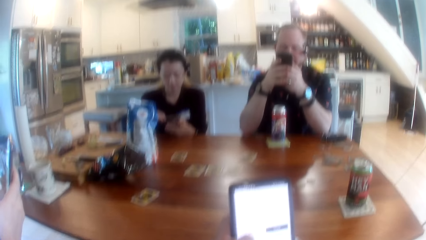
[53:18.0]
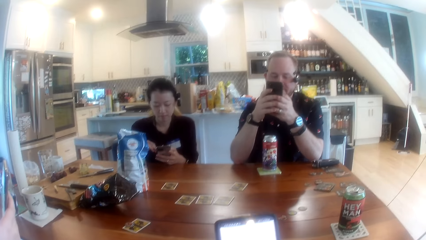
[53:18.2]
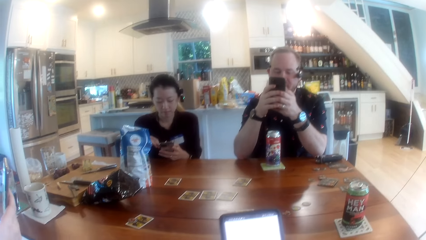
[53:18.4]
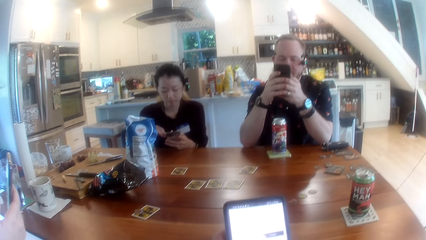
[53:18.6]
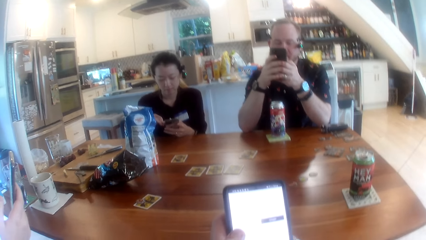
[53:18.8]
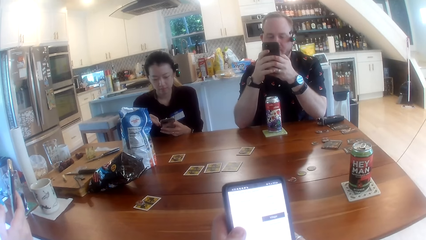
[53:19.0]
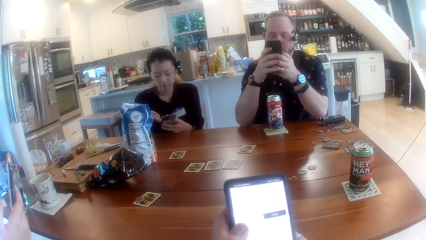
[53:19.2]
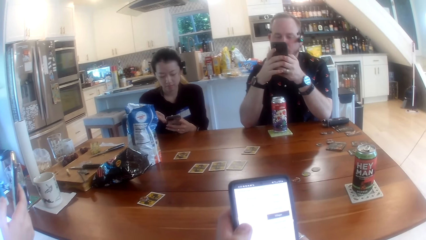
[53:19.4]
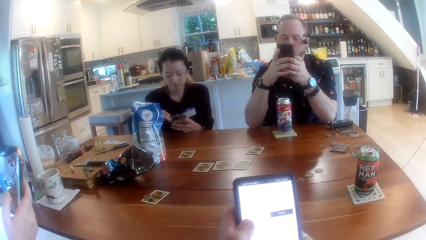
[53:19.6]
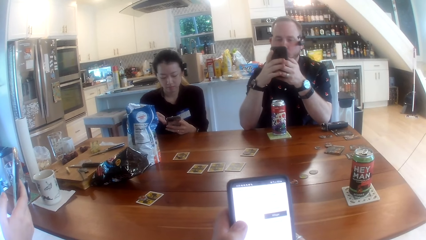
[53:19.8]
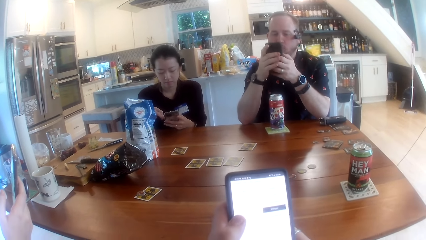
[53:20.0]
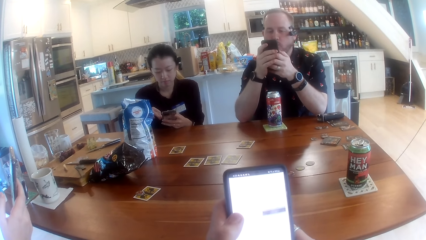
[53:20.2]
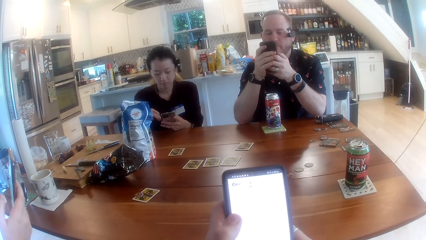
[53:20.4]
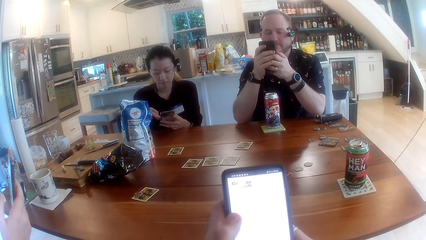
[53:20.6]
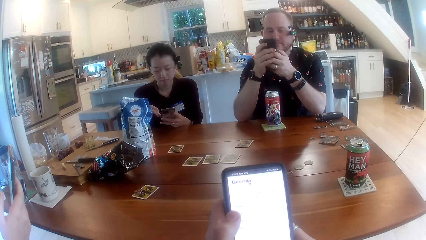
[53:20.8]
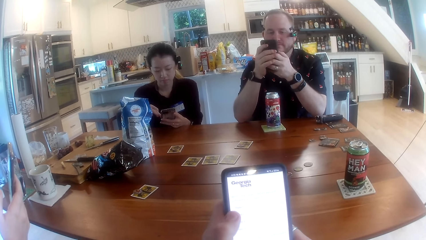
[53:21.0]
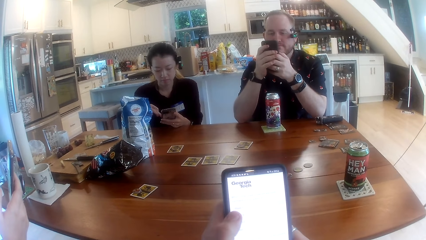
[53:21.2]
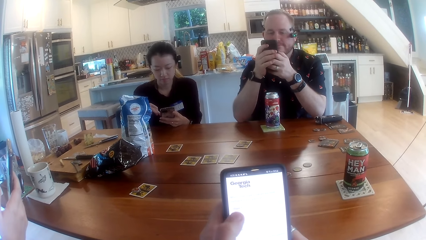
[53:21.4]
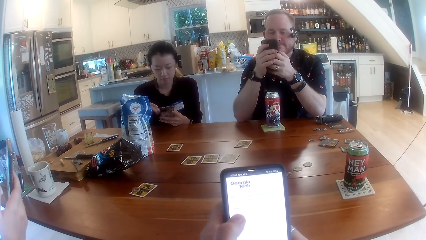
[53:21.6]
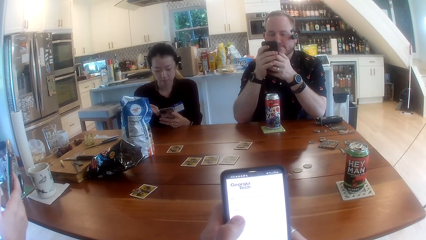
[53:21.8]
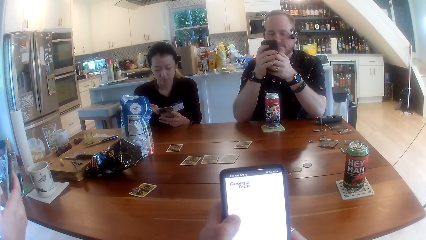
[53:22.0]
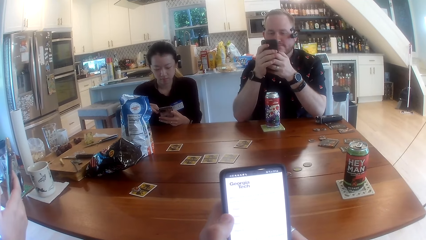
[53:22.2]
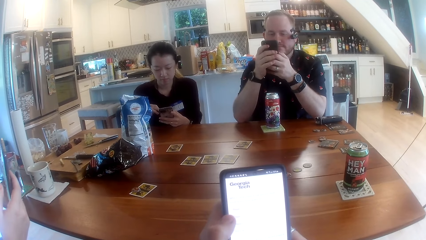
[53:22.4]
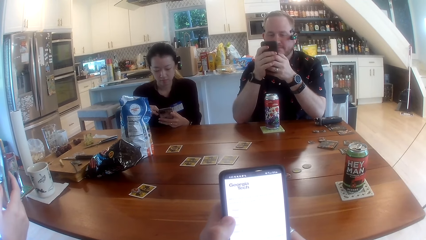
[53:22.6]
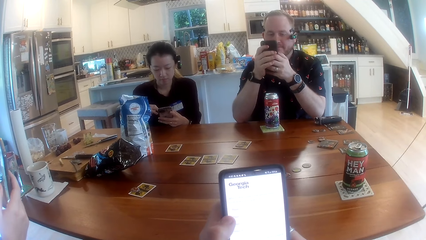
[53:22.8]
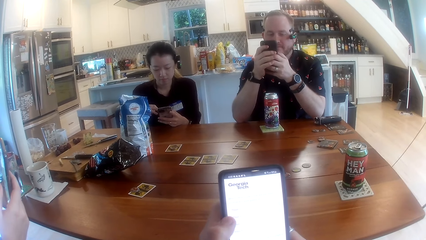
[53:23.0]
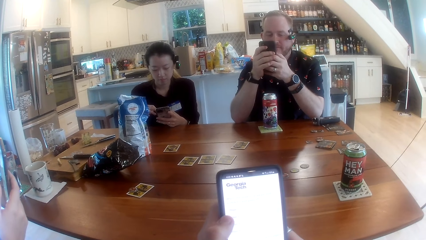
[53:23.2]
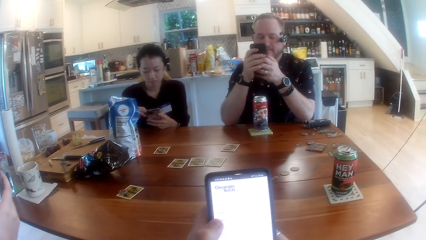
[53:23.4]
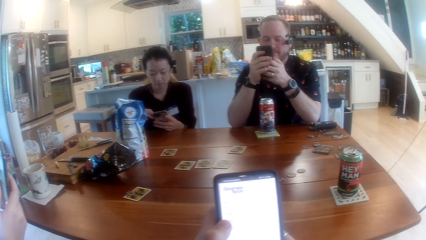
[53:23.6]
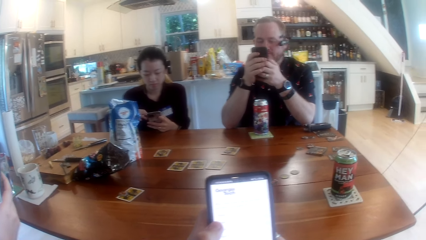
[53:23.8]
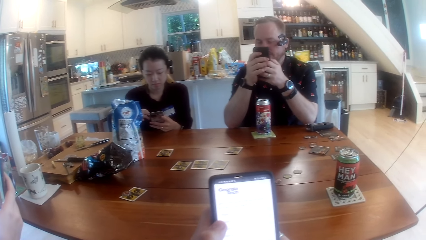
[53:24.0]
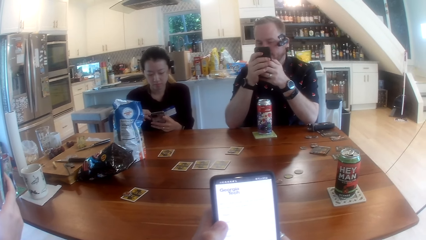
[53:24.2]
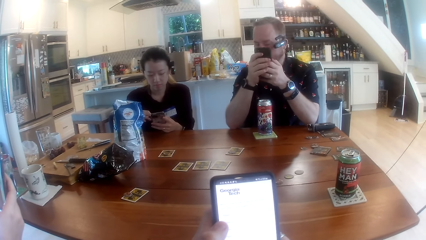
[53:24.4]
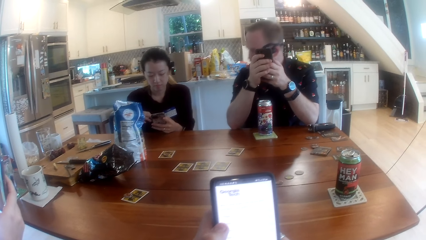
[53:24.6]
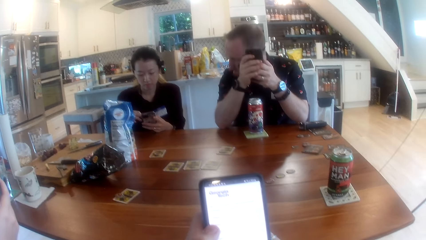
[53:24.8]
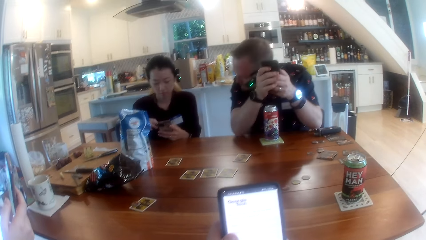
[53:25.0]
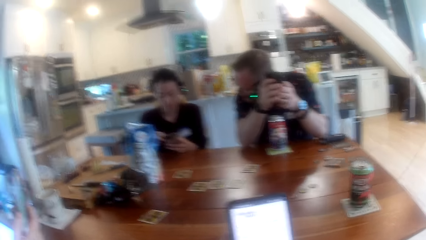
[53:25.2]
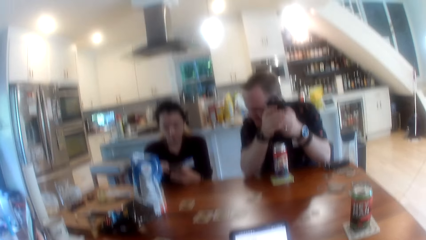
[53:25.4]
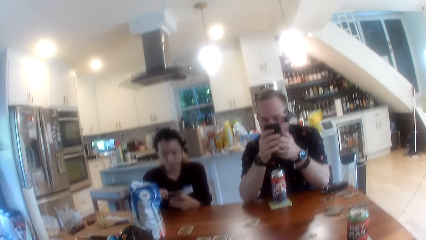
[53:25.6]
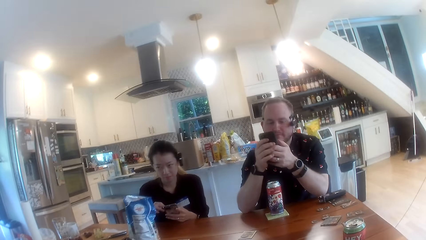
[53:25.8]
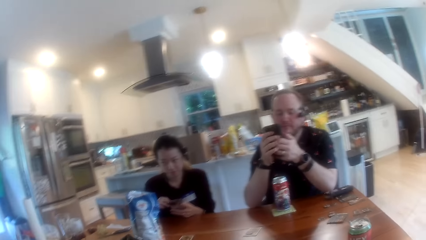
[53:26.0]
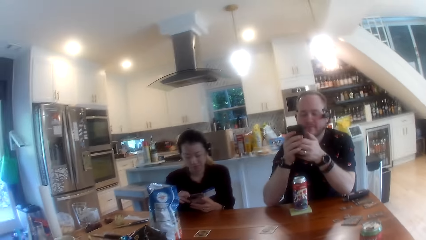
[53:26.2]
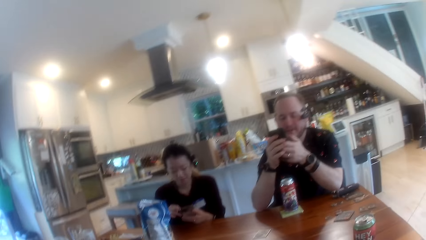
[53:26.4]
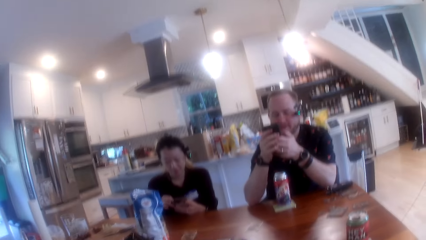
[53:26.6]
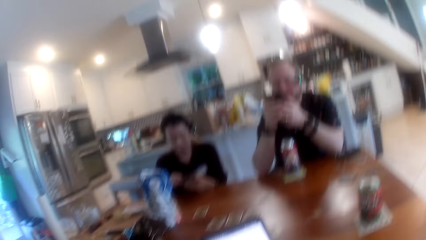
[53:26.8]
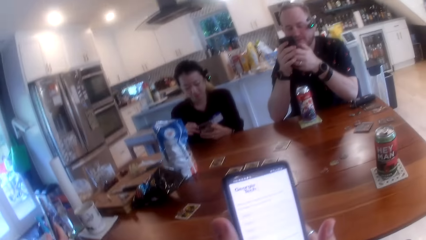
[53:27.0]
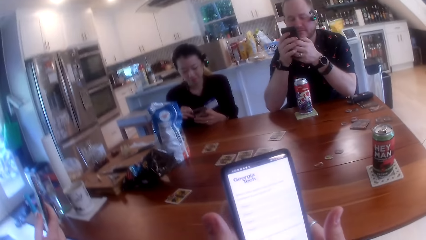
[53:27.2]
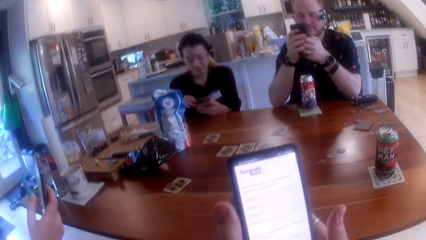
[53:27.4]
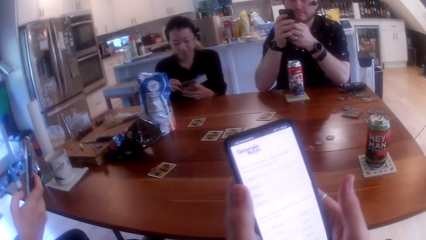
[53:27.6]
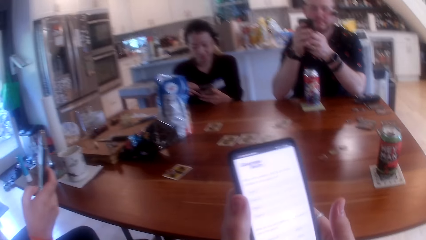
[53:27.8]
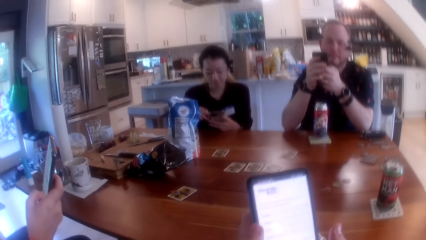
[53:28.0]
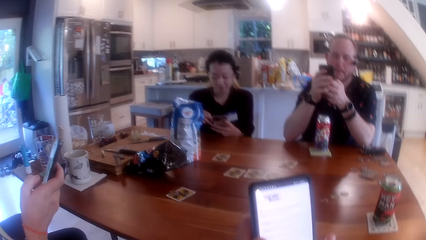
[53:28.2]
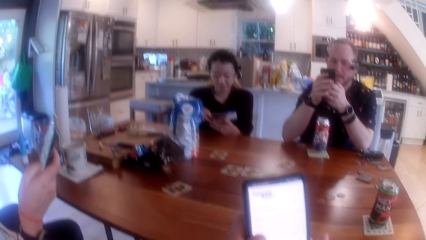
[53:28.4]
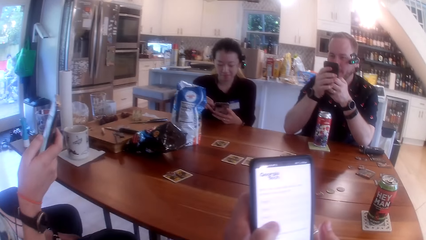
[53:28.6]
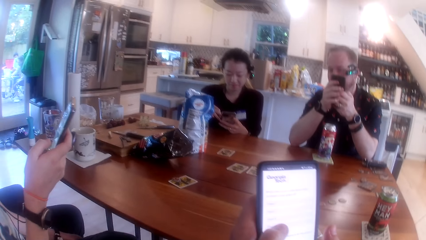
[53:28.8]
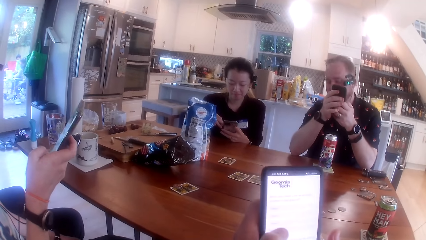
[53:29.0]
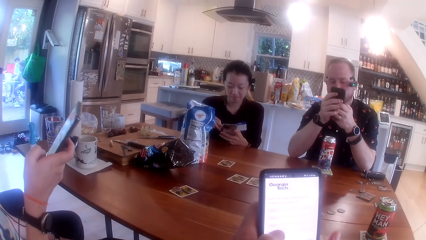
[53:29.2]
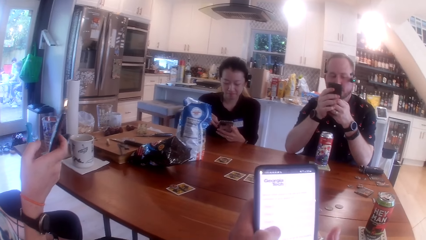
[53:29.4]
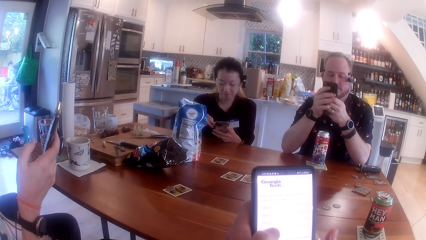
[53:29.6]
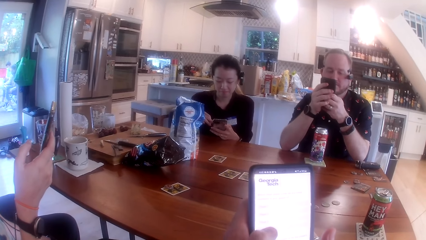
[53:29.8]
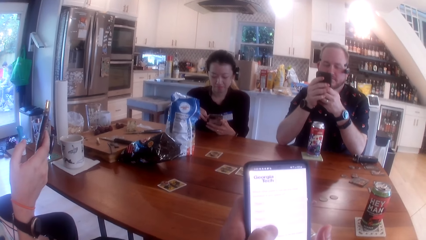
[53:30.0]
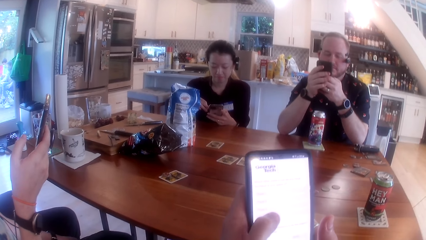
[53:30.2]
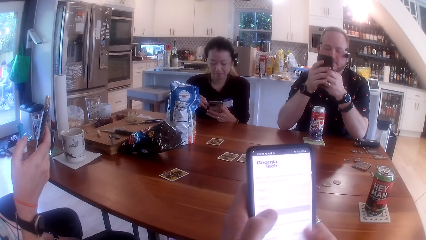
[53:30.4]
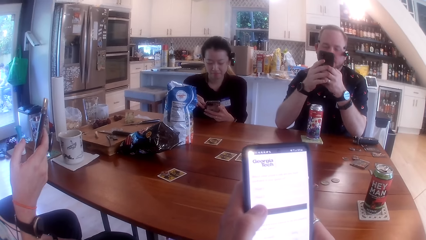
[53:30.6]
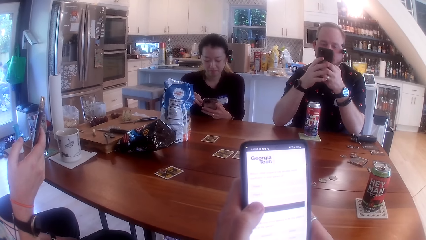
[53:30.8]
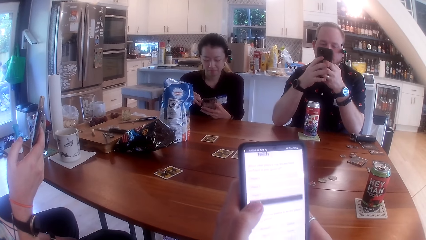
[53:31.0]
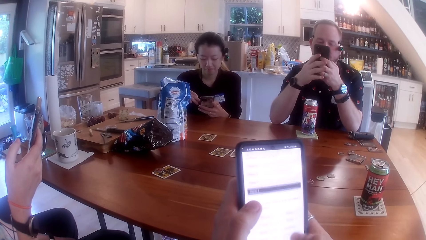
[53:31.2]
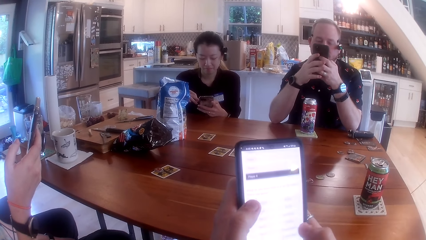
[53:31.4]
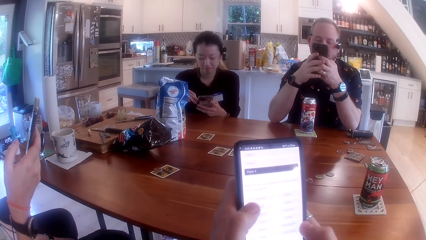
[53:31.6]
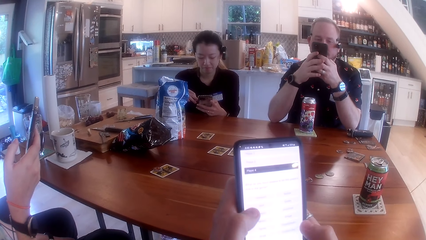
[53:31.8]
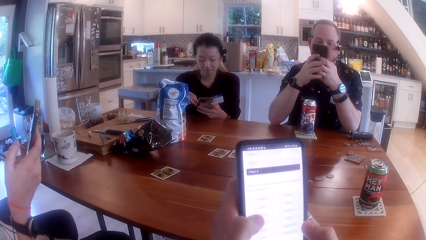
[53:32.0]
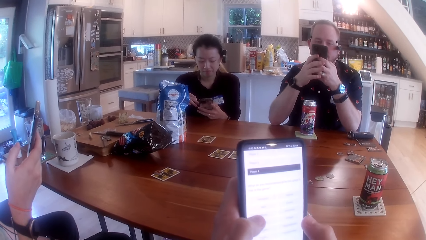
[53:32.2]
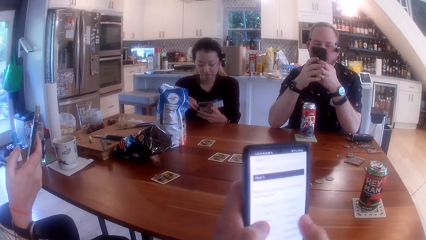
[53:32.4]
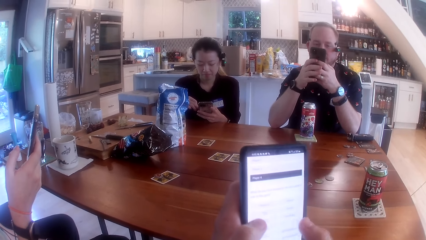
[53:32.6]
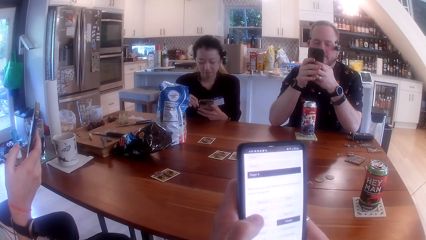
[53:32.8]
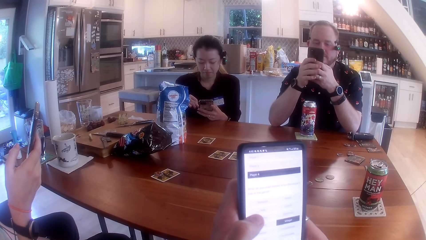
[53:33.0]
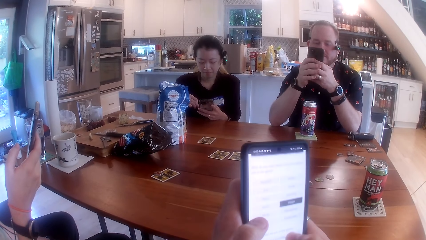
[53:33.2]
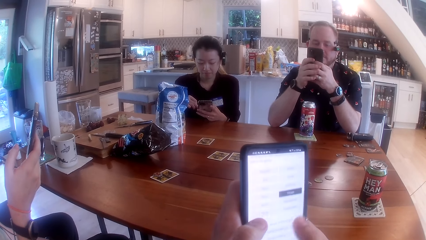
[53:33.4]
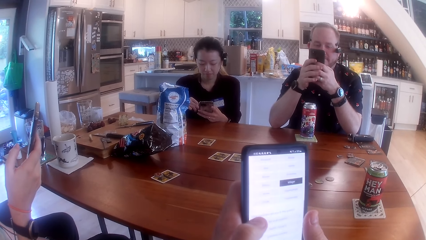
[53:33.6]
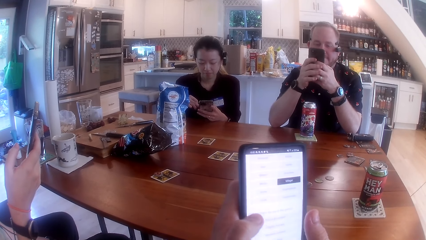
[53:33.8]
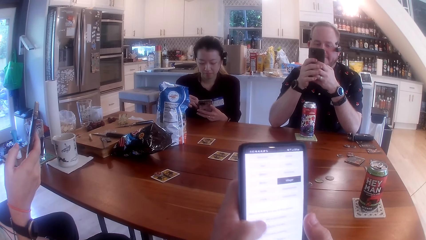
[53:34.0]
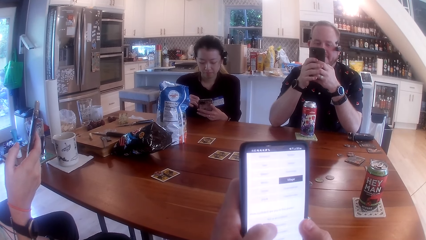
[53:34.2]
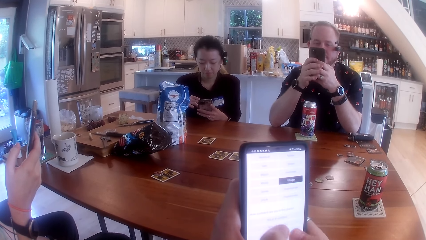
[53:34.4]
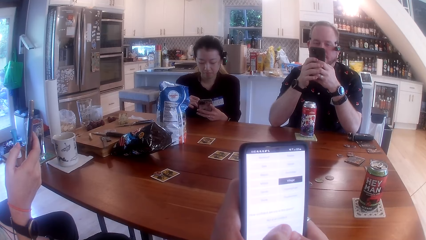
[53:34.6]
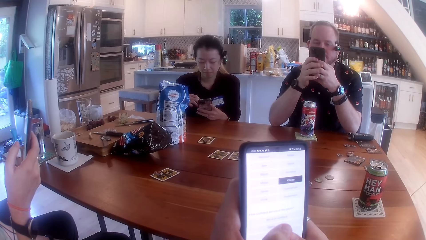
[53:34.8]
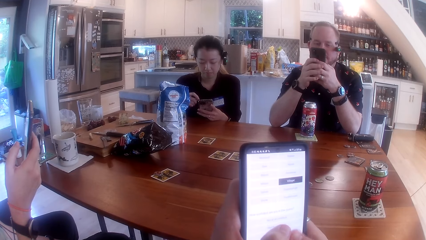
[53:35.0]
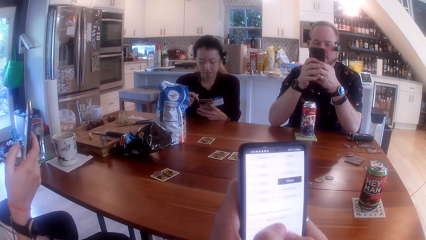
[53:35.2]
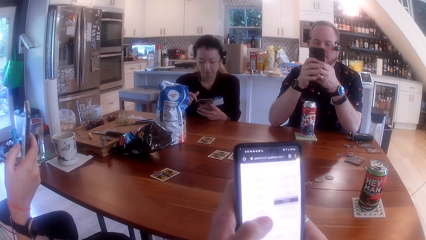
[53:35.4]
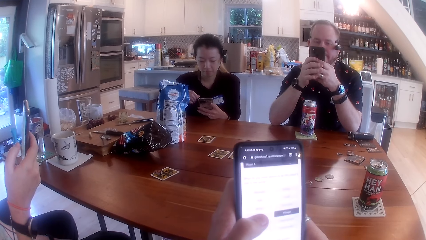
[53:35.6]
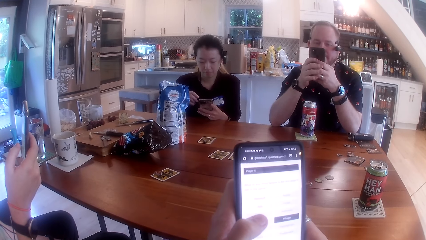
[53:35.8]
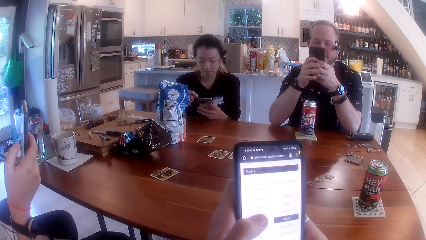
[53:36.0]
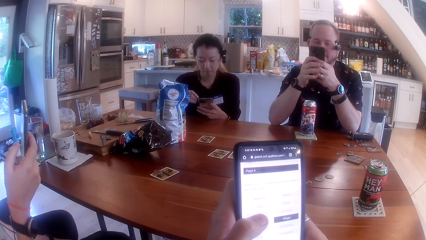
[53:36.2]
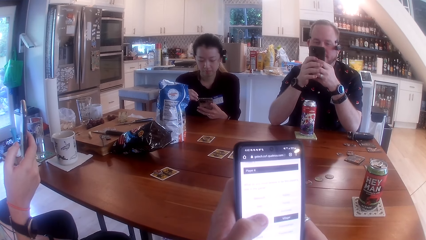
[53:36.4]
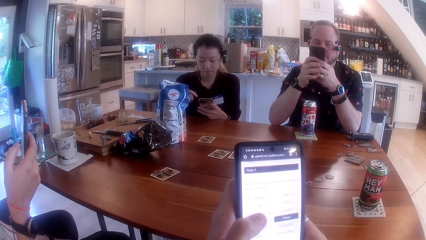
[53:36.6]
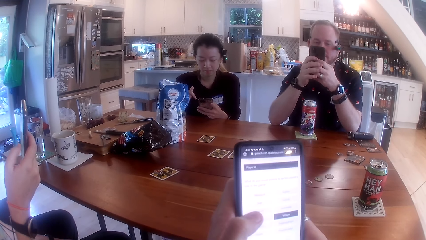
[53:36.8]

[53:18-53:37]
The camera wearer interacts with a man, a woman and another woman at the table.
